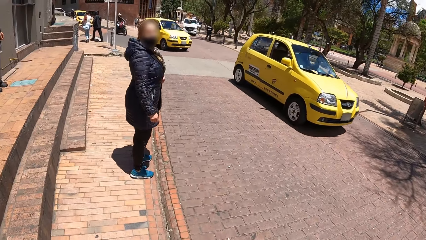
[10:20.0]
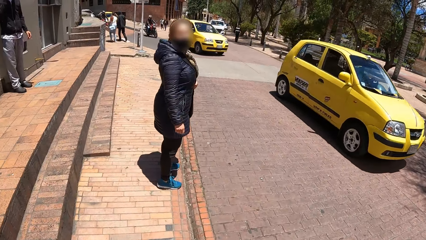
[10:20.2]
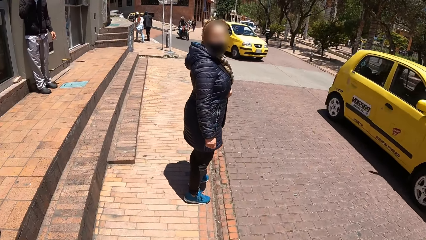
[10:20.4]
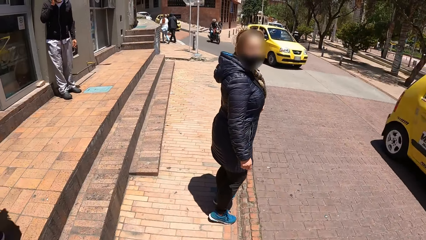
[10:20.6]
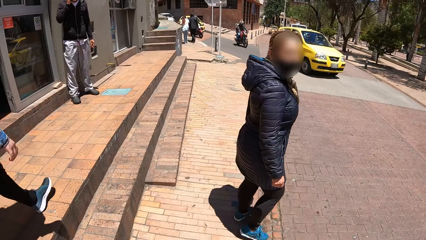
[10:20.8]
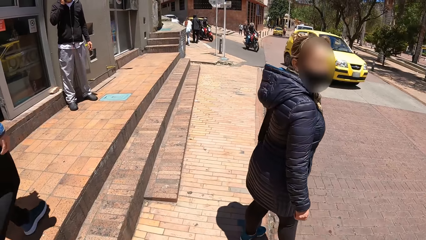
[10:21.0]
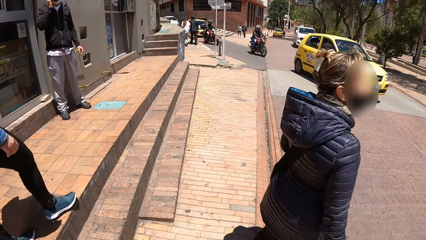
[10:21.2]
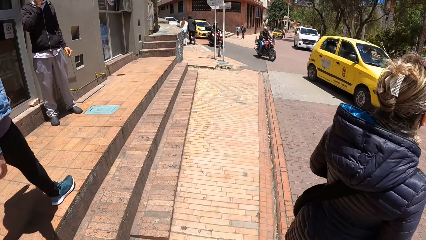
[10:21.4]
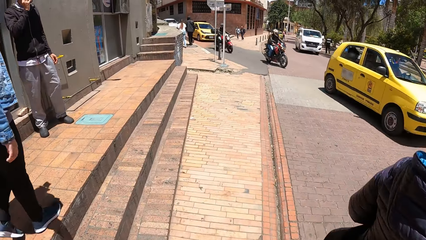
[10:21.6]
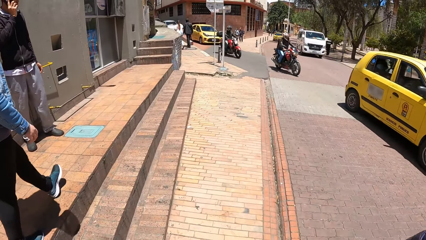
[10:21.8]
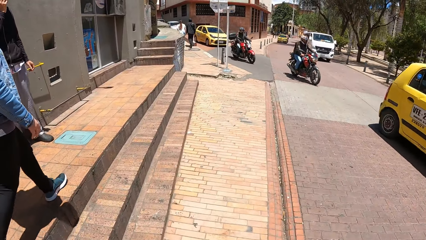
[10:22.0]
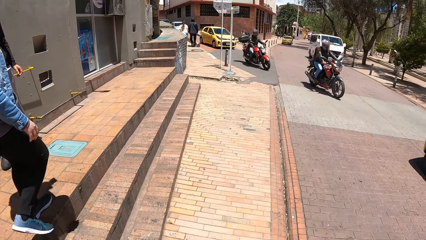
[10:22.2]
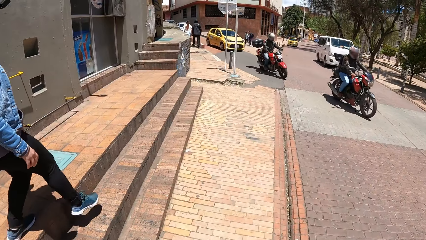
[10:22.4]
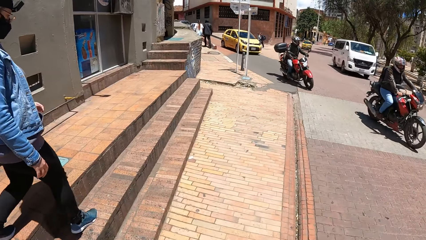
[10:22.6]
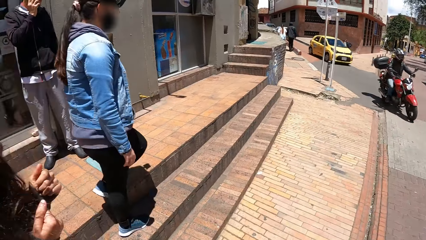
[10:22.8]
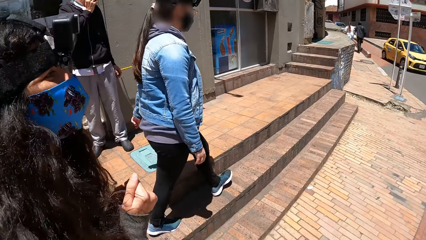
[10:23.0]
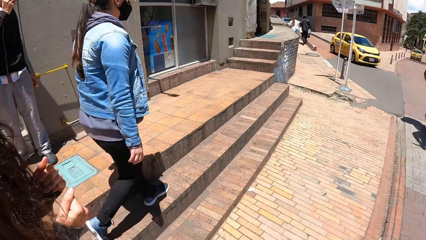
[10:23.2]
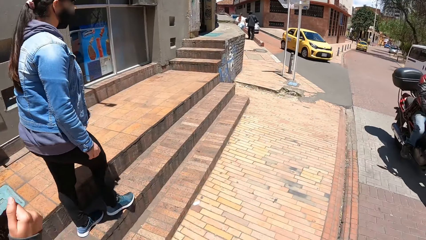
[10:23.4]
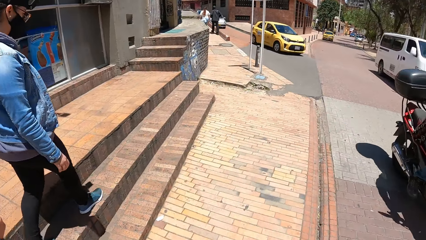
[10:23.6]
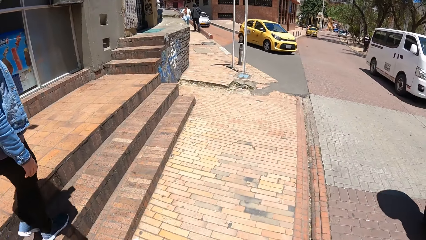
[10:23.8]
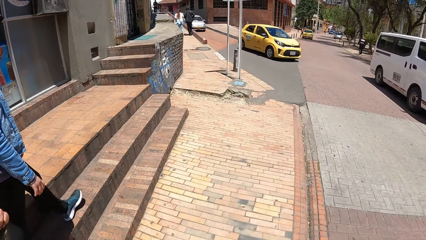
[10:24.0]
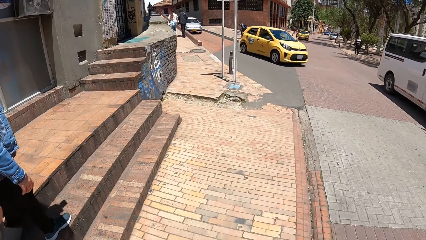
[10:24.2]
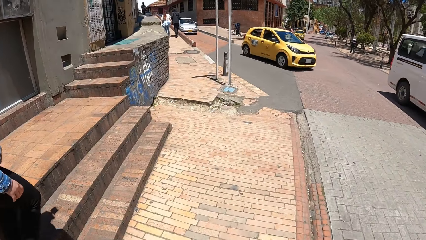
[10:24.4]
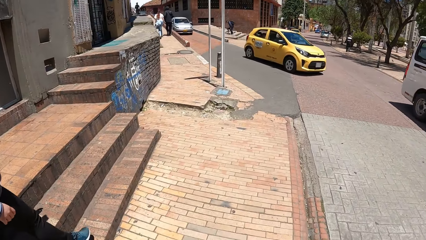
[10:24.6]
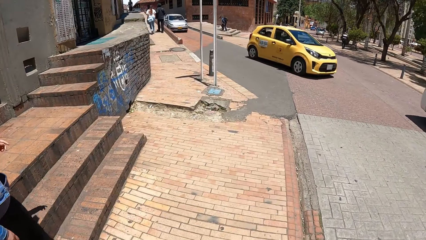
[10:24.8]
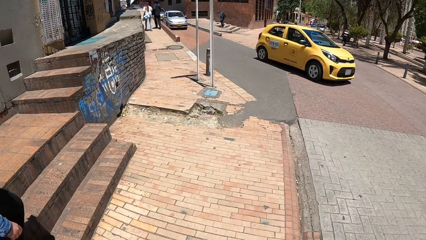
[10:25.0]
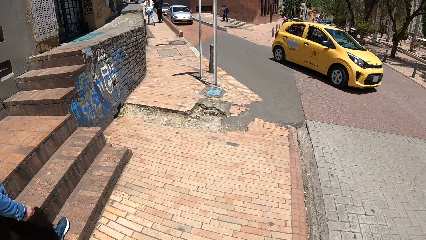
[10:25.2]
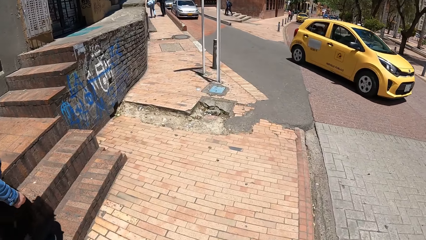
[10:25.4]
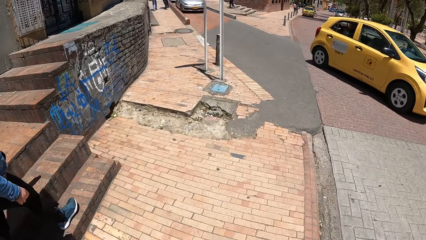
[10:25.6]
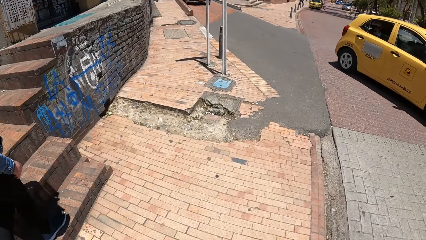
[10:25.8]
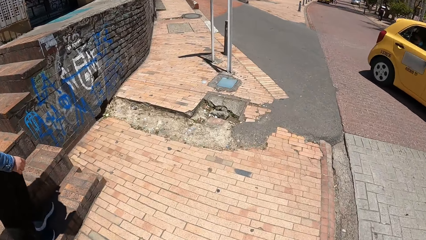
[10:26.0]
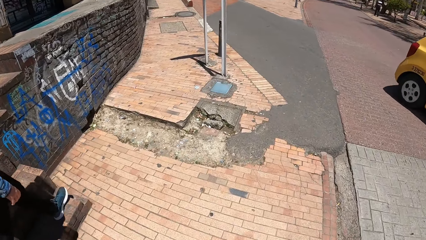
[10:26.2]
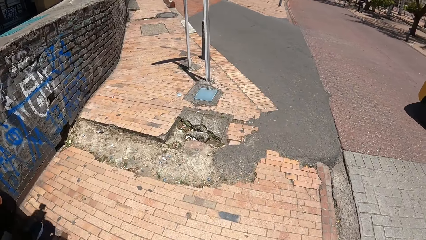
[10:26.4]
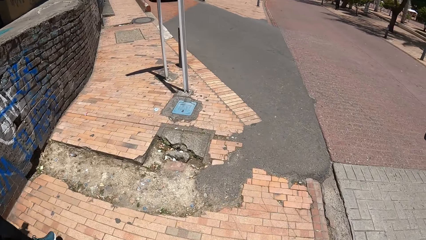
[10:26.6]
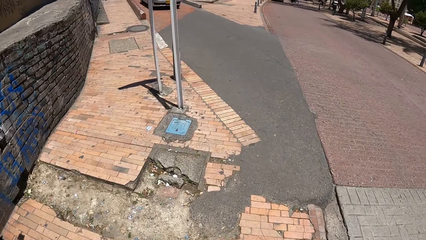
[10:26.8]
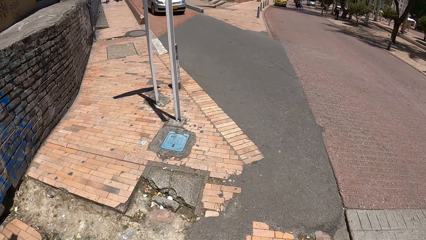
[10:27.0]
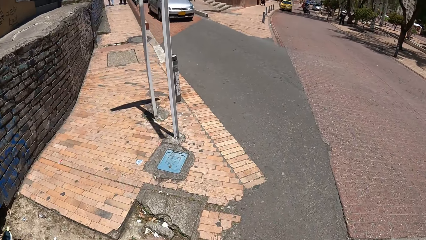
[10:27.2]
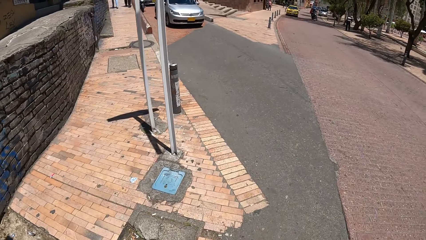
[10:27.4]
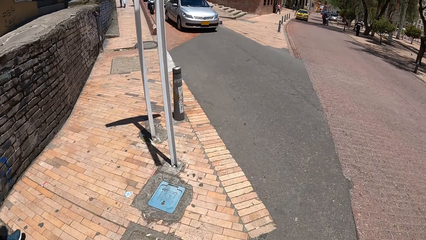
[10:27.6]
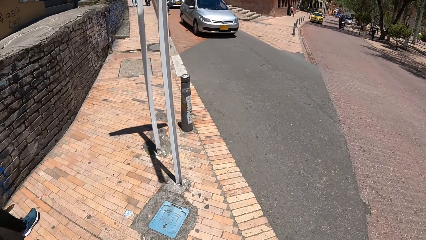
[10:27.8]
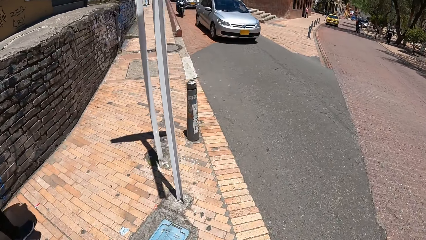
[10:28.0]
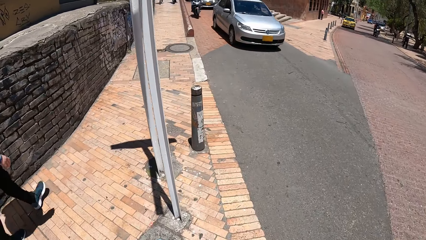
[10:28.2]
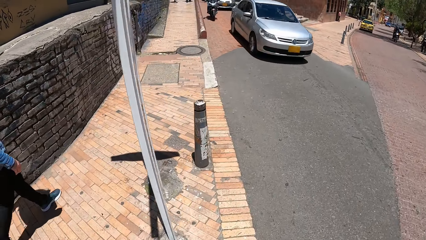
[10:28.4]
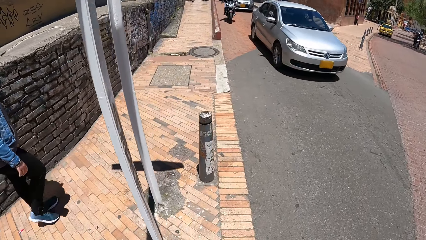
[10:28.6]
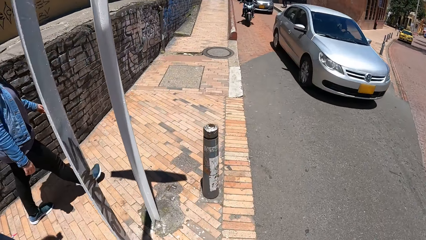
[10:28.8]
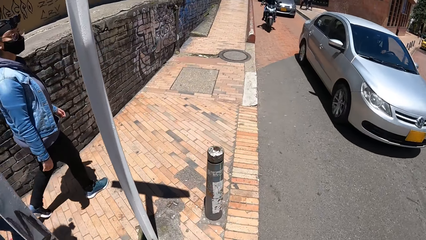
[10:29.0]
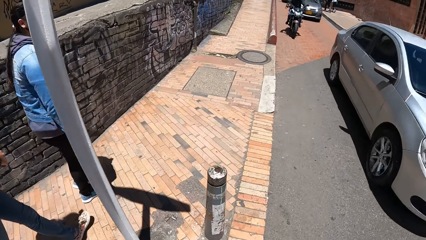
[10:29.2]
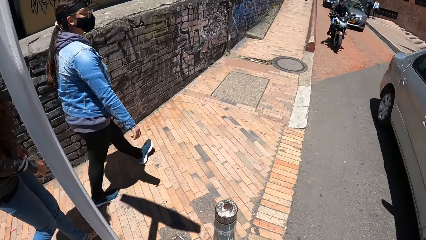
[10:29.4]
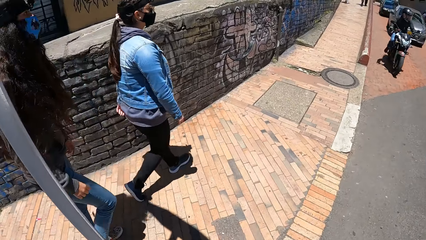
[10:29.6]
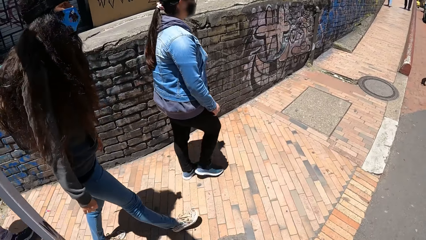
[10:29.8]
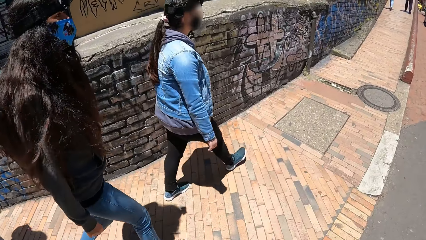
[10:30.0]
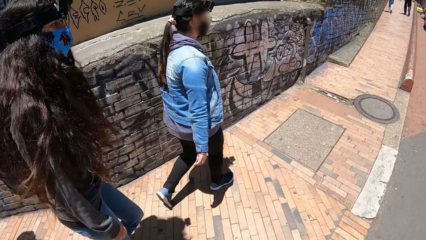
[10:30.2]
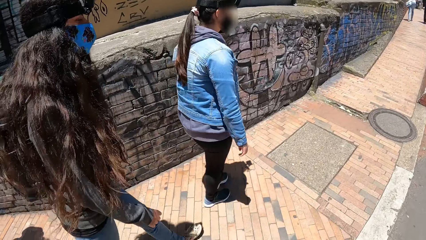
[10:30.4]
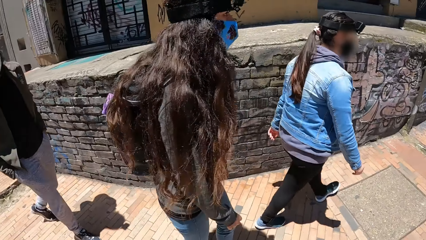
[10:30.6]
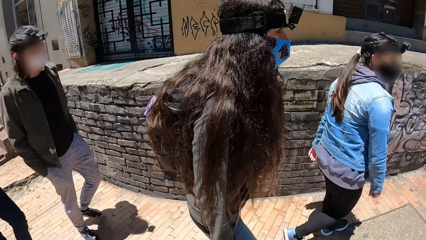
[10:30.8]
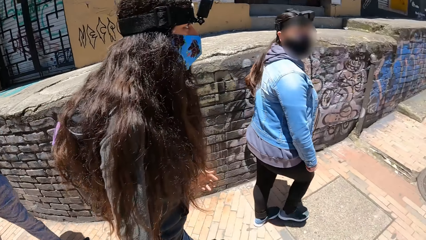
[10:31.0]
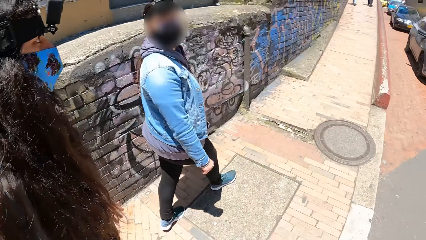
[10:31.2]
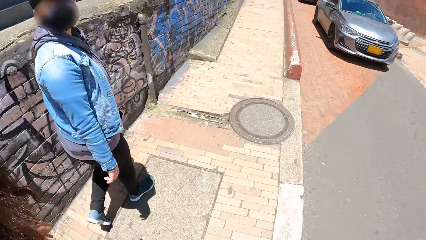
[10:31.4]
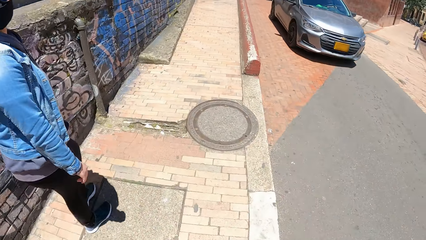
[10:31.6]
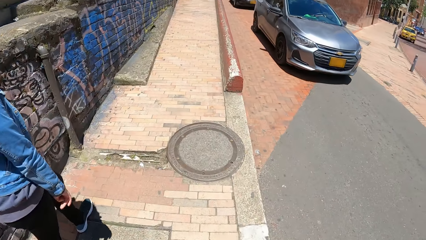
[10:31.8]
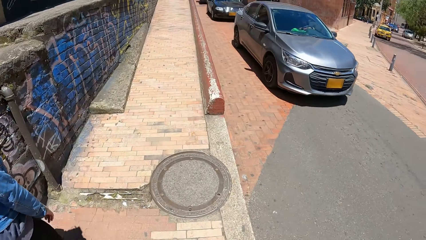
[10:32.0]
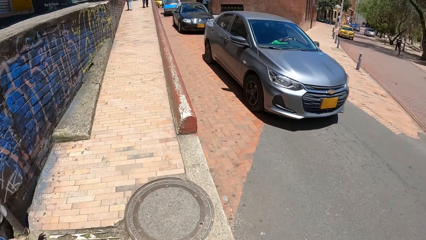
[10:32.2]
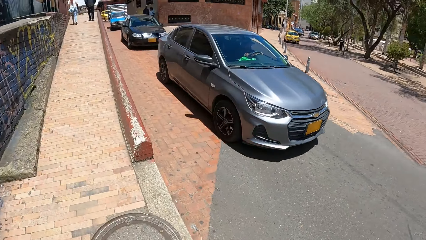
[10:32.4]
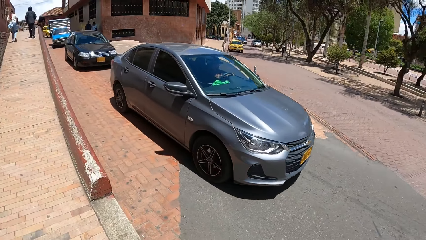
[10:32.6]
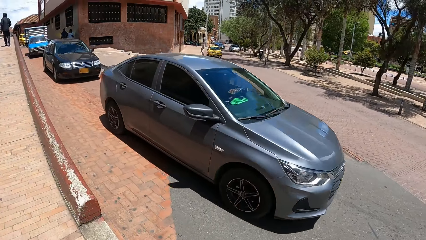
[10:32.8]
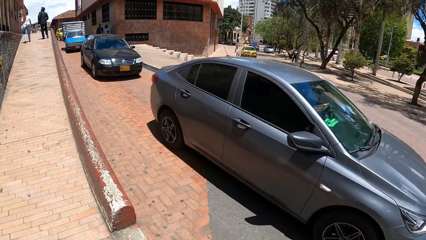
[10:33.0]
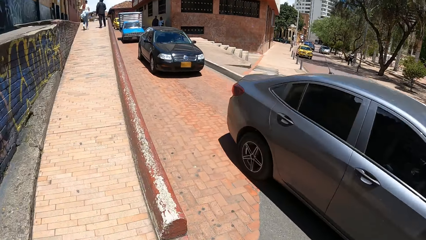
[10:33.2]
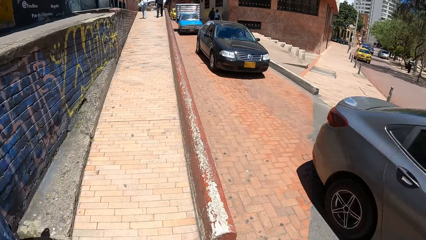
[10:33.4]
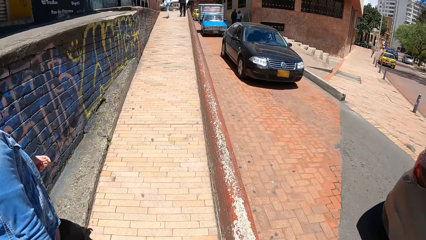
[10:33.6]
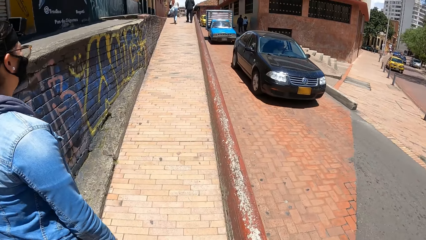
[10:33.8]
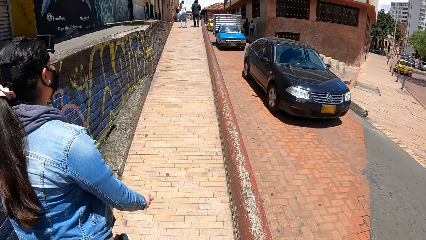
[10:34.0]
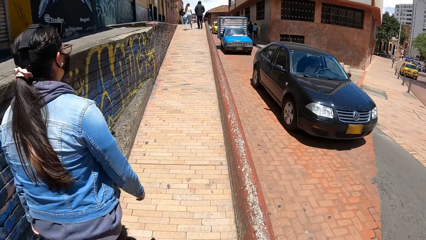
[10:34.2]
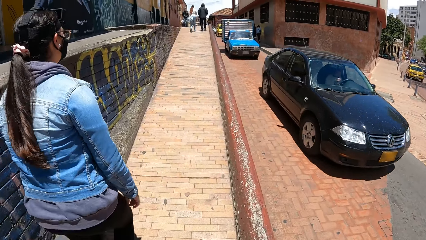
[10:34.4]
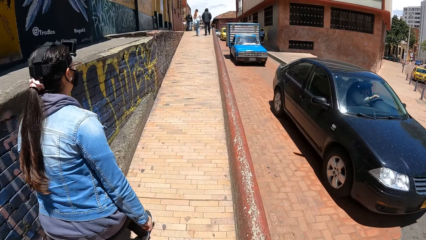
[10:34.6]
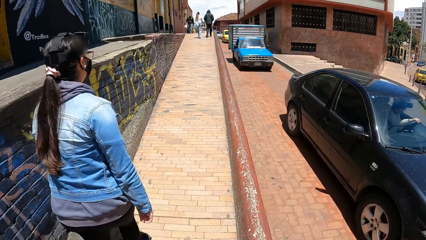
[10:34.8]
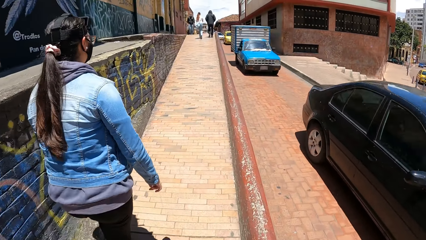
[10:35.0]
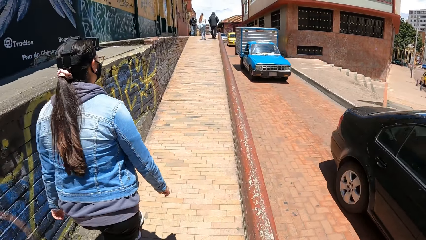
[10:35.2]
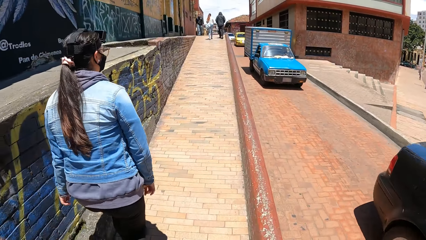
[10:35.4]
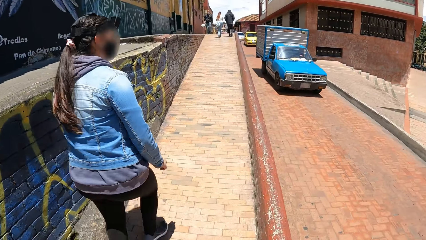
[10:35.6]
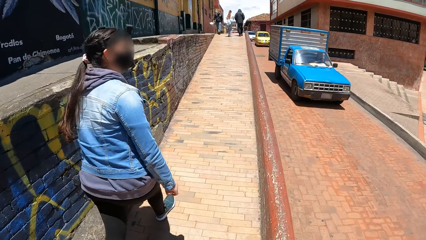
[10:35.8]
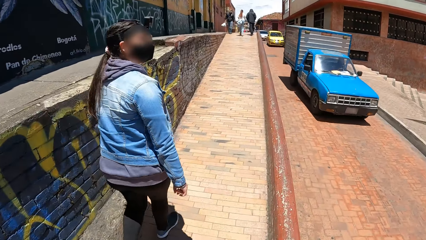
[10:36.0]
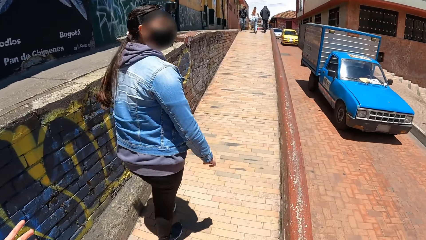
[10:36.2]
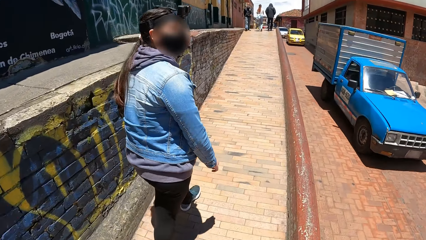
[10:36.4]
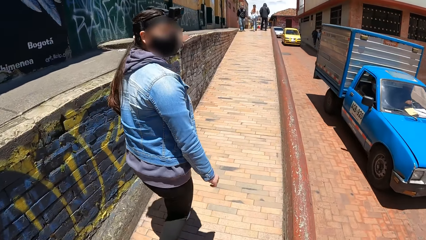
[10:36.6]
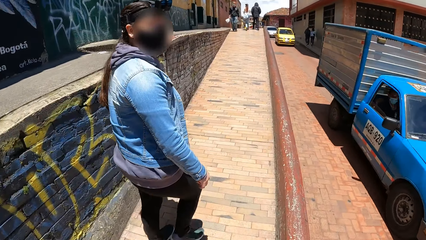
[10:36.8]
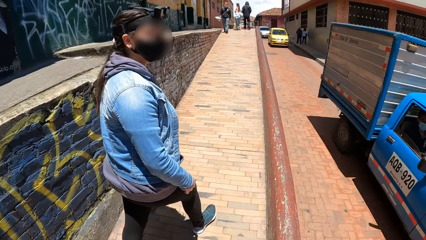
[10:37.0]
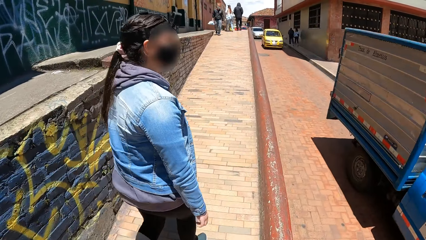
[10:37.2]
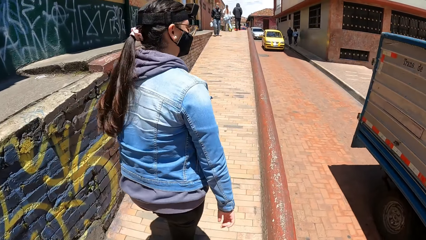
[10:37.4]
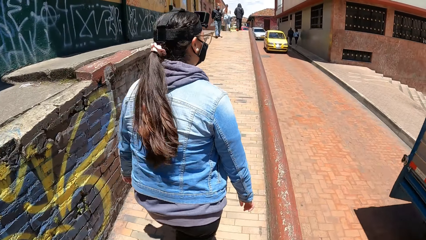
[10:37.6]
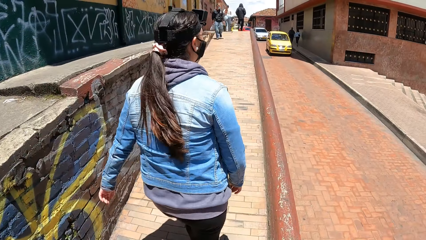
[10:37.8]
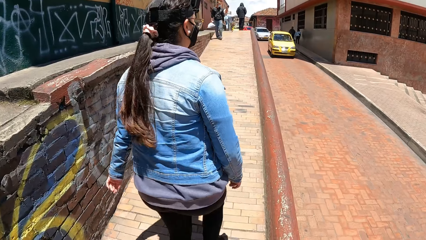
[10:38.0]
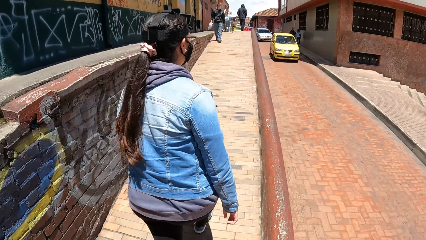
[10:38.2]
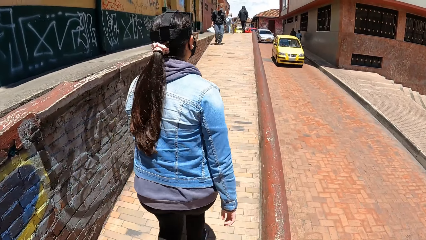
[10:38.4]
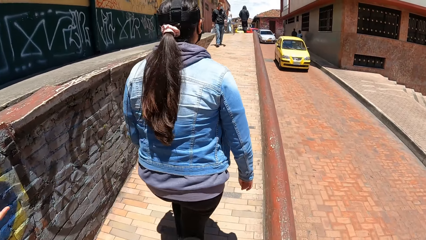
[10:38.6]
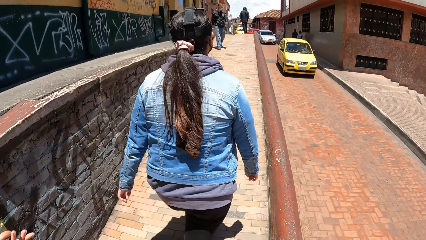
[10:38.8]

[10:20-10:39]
A yellow car drives past the camera wearer. A yellow car drives past the camera wearer again. The woman walks down the stairs. A red motorcycle drives past the camera wearer. A red motorcycle drives past the camera wearer again. A white van drives past the camera wearer. A yellow car drives past the camera wearer. The woman walks down the pavement. An ash car drives past the camera wearer. The camera wearer turns around. A grey car drives past the camera wearer. A black car drives past the camera wearer. The woman looks around the street. A blue van drives past the camera wearer.
